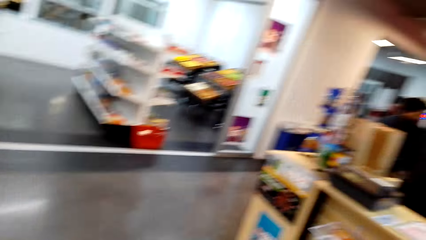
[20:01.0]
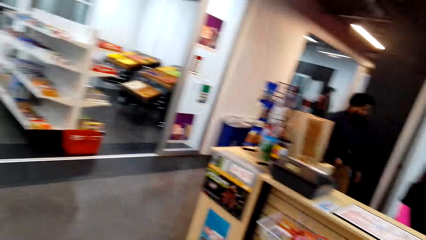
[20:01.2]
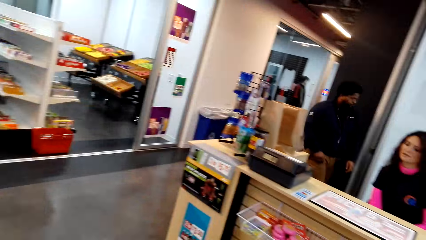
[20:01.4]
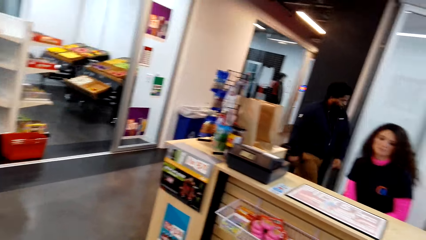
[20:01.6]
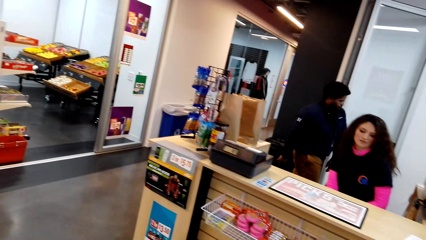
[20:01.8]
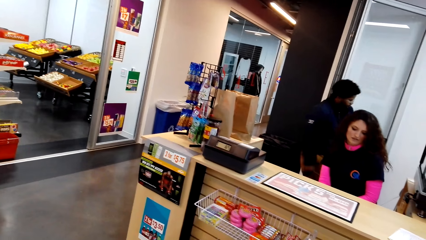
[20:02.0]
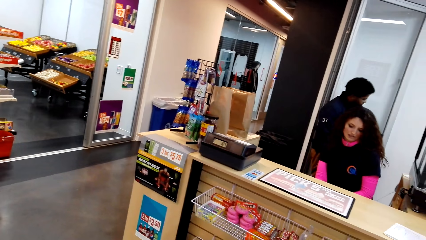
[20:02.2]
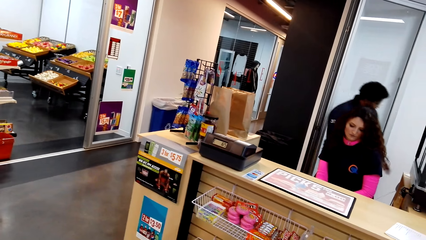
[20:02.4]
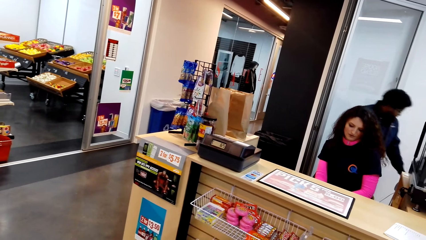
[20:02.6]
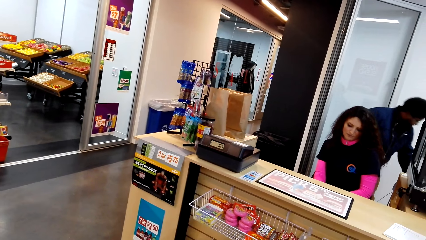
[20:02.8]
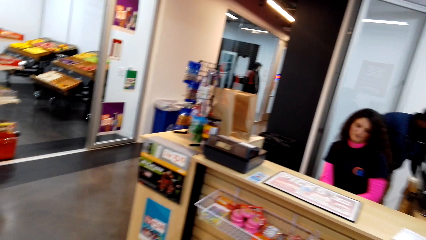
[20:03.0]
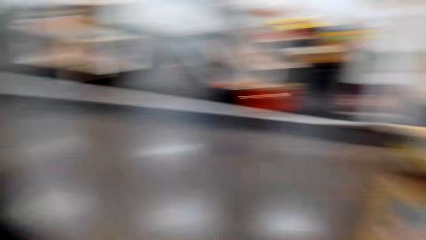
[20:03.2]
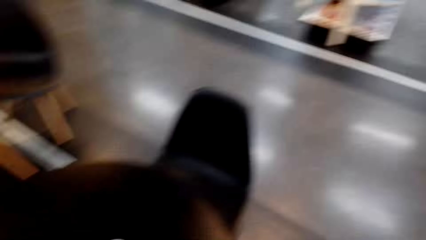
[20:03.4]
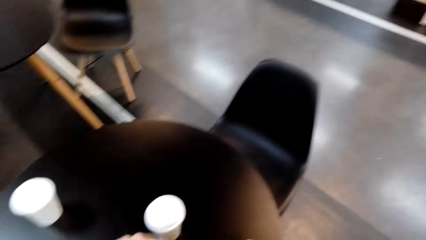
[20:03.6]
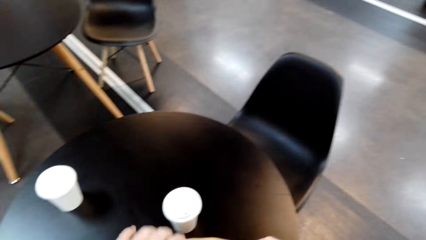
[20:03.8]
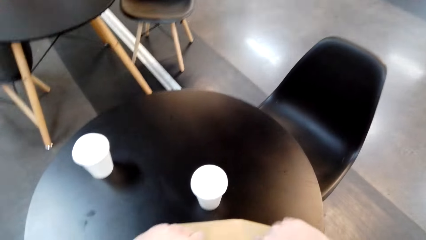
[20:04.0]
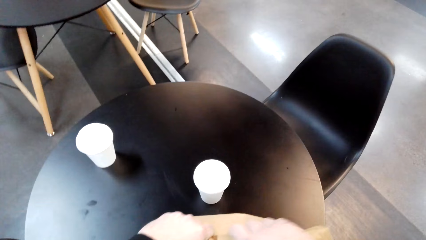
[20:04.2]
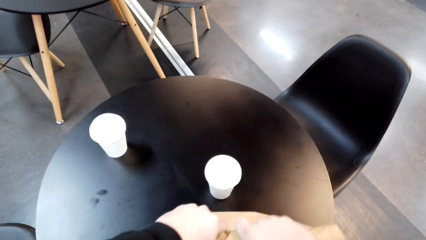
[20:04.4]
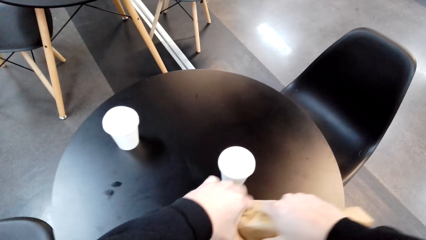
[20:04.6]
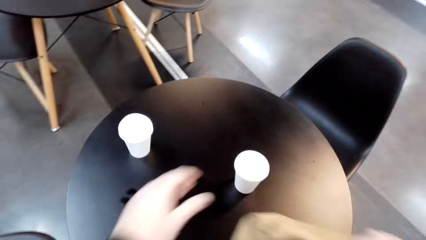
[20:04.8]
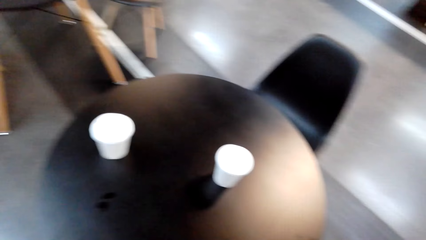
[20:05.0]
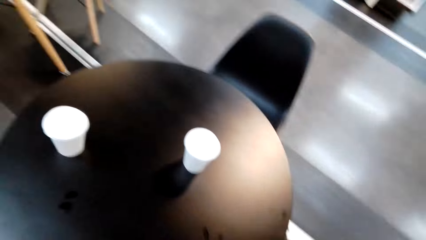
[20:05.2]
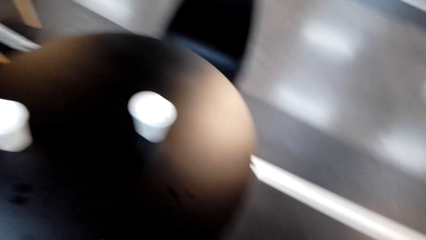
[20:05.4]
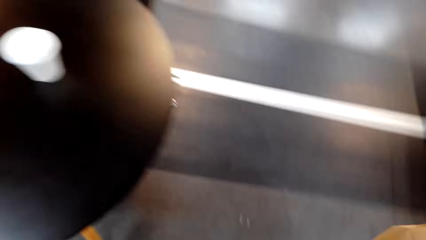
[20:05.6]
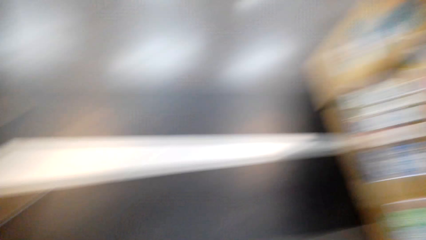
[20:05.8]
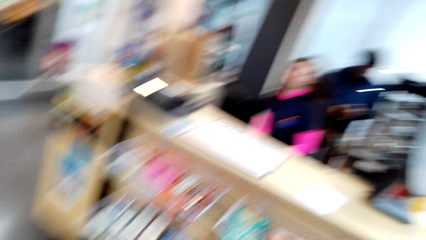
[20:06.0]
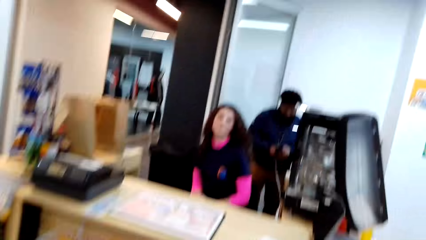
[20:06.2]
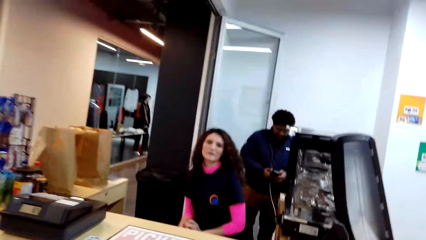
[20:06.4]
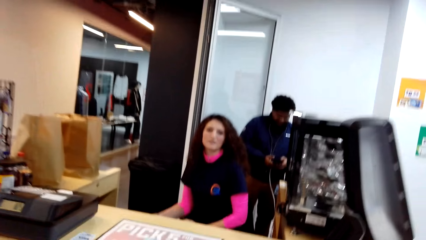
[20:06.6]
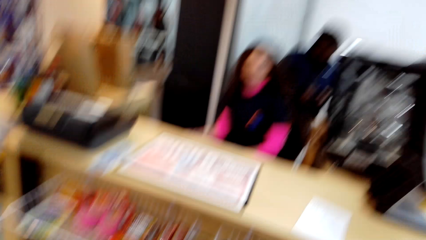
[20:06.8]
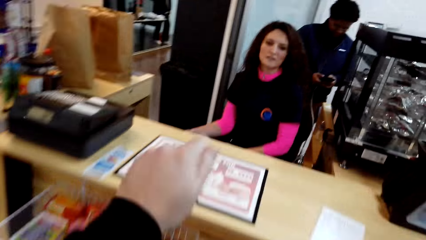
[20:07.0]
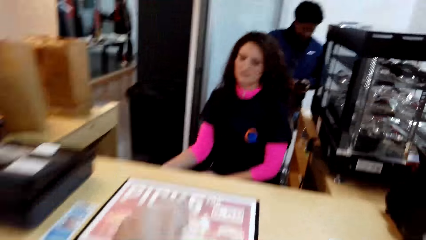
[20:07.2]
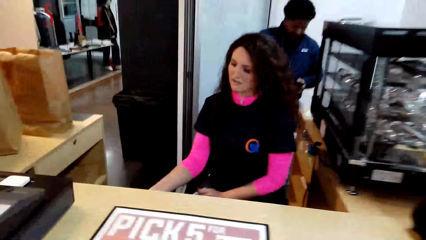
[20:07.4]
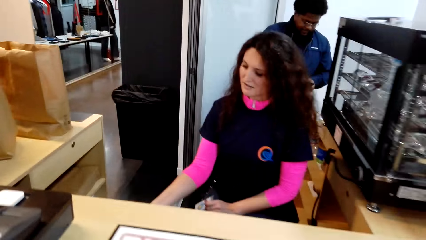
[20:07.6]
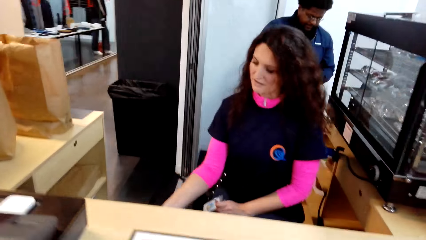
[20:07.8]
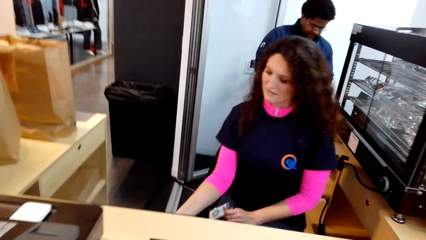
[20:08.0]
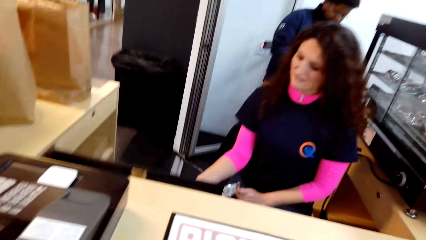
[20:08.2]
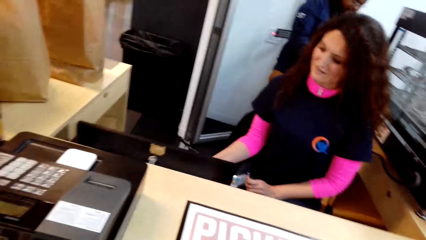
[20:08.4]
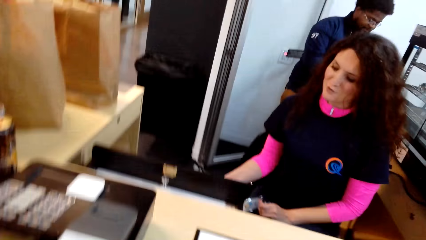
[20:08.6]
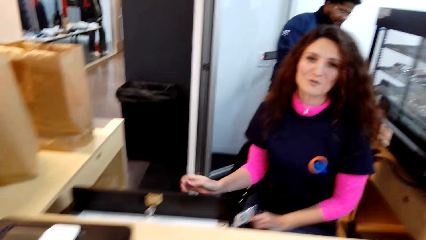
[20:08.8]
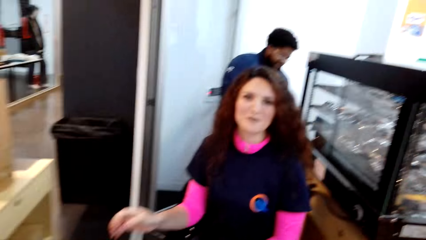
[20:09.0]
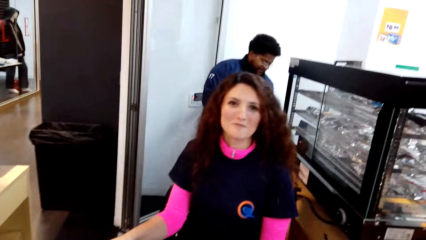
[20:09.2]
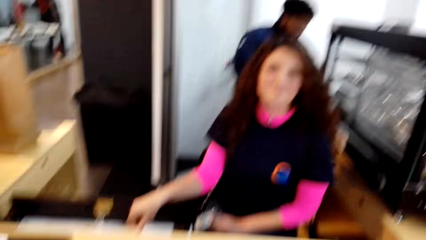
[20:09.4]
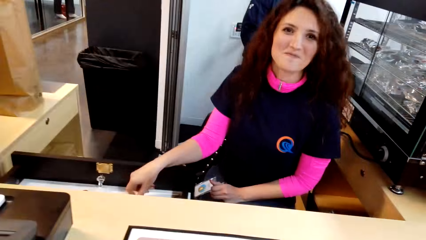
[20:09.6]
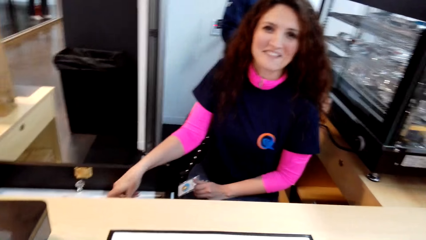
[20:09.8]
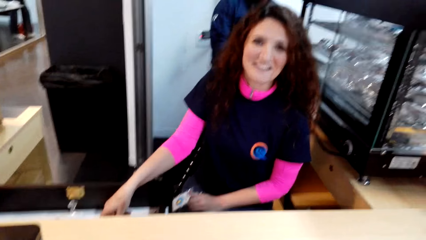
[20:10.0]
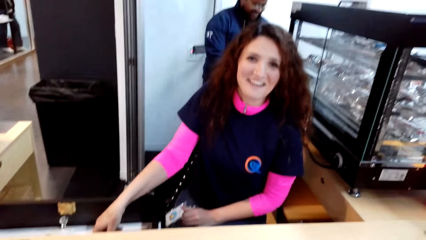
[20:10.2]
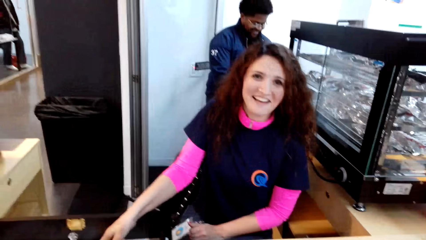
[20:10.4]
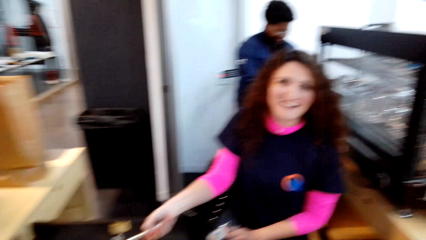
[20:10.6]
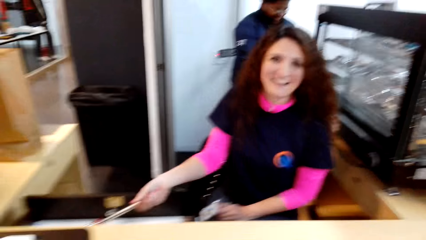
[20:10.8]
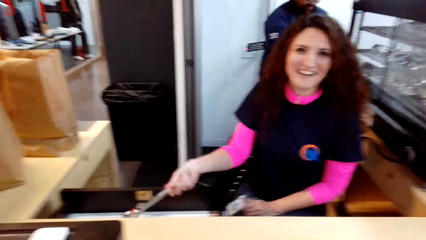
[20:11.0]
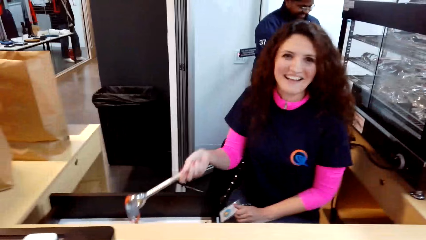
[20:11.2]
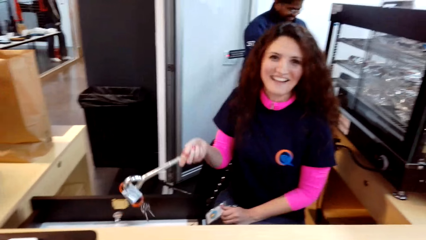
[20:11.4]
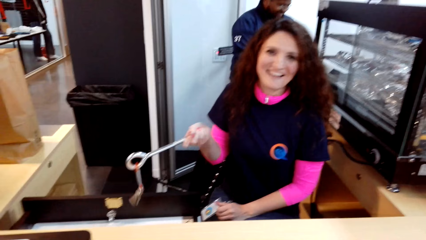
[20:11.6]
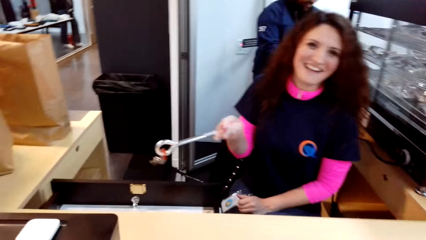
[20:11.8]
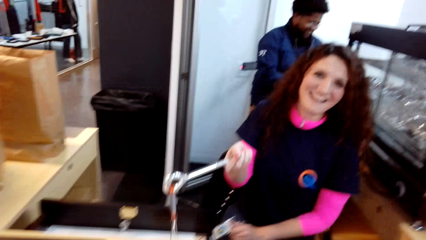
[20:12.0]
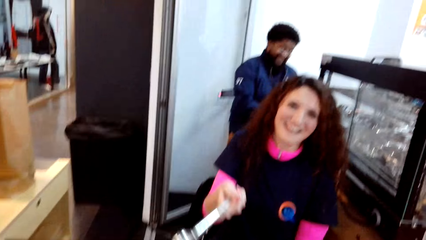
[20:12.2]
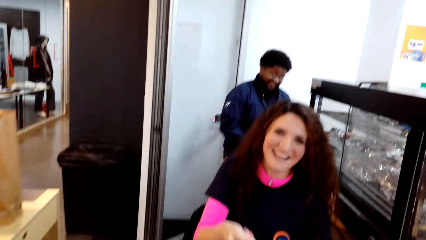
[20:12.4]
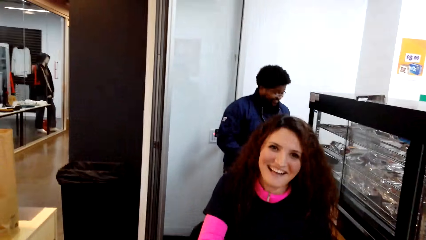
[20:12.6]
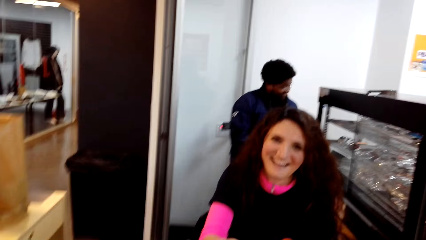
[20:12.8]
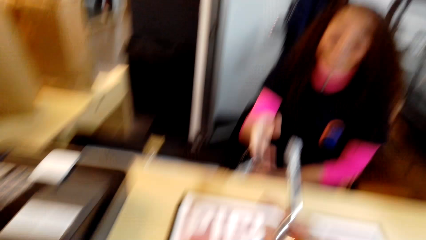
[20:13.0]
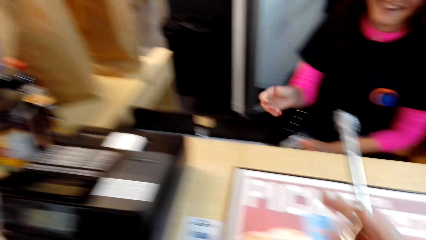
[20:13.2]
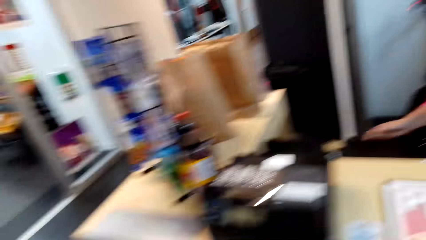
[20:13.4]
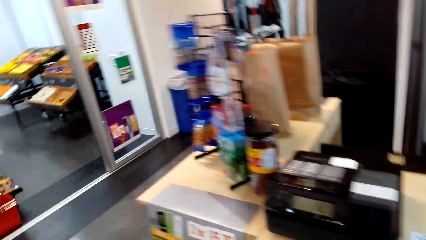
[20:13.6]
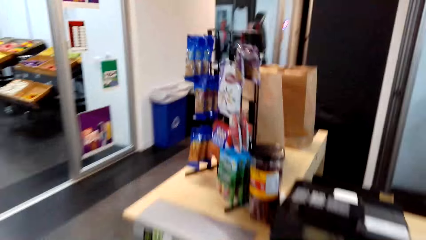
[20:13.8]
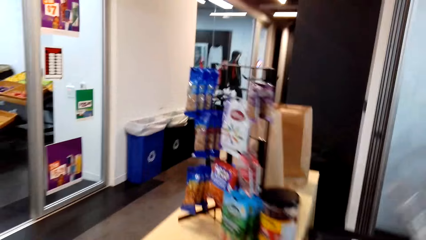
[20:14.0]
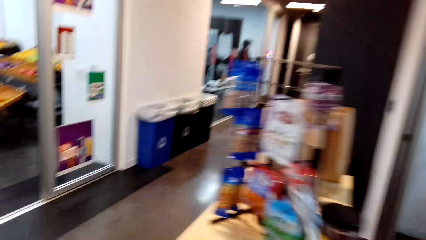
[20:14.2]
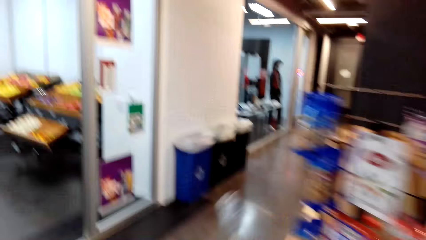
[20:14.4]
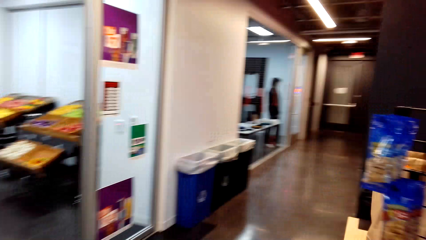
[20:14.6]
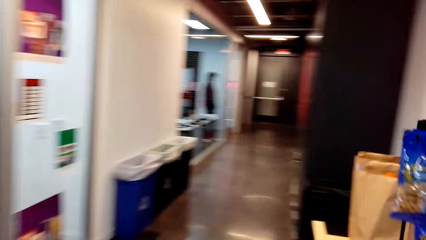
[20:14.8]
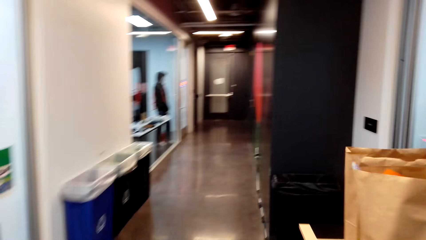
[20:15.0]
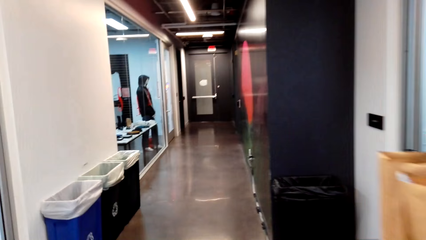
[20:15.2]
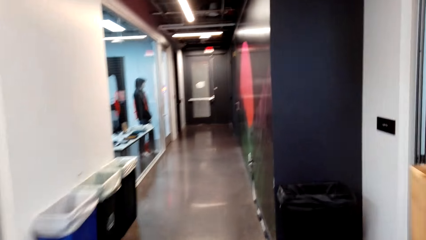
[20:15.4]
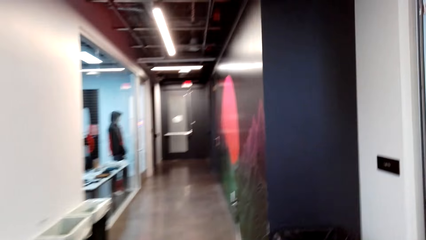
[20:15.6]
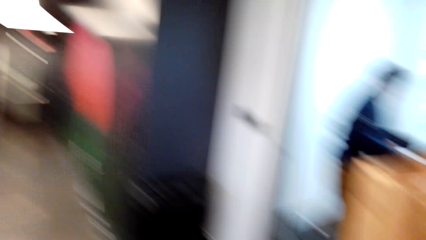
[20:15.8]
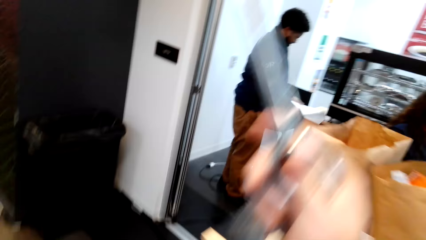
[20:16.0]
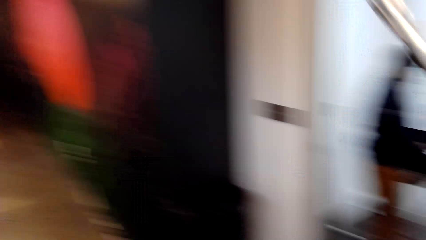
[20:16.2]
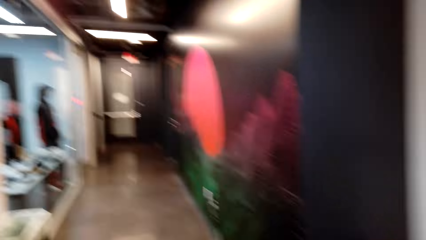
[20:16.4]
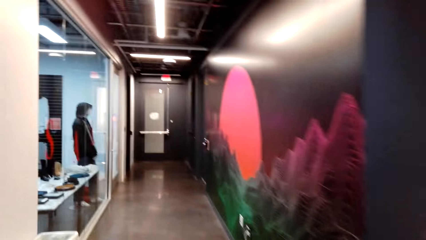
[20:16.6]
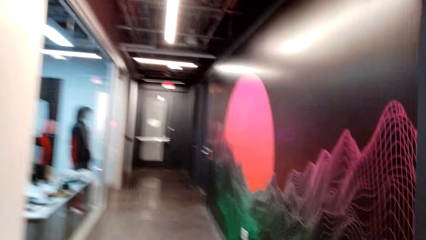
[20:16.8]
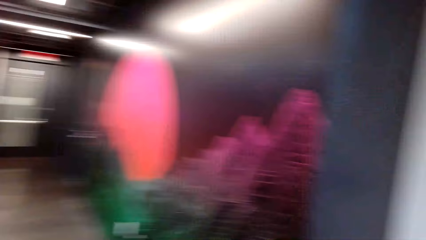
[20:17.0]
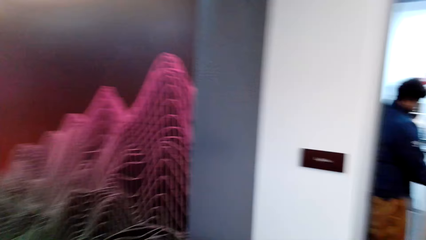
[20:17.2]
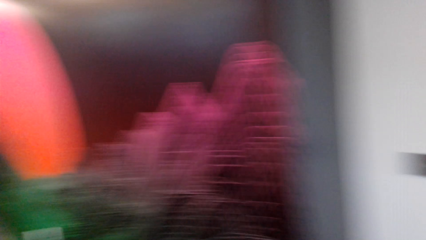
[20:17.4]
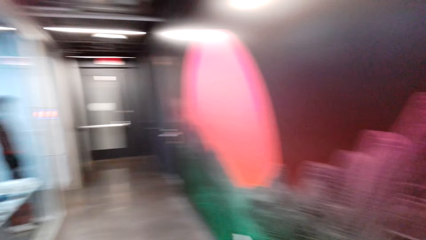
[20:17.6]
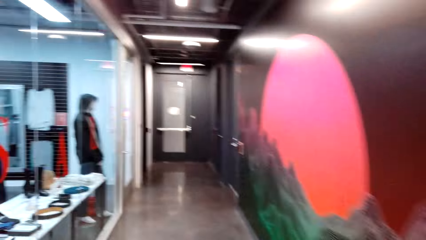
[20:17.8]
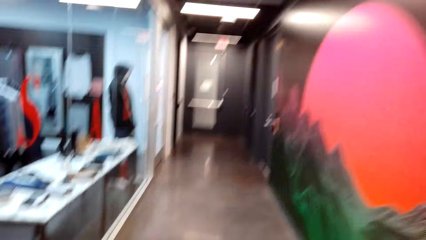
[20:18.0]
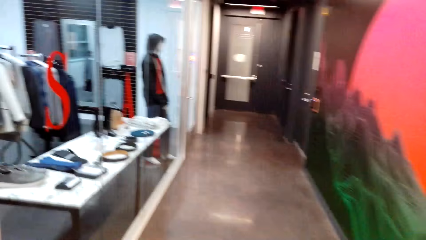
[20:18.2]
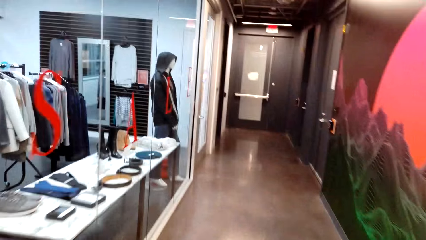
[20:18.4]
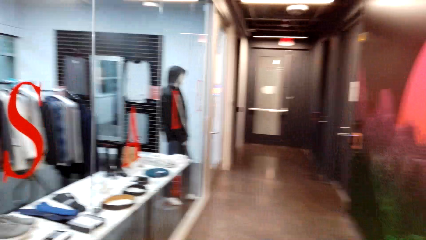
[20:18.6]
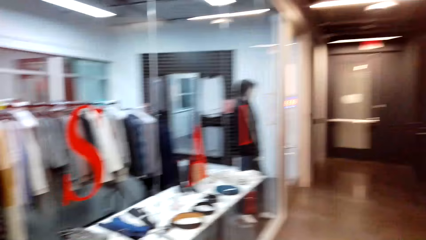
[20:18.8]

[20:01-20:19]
The camera wearer lifts the shopping bag from the table. They stare at the lady. They wrap the brown paper on the table. They move around with the shopping bag. They converse with the lady. Another lady passes keys to the camera wearer. The camera wearer walks towards a corridor.
